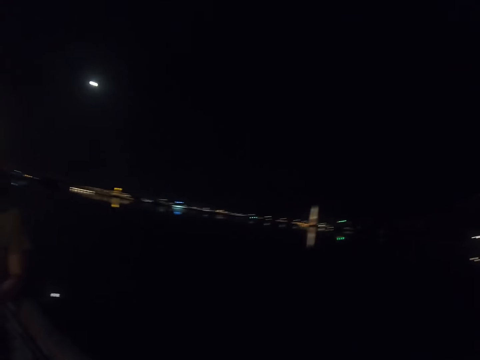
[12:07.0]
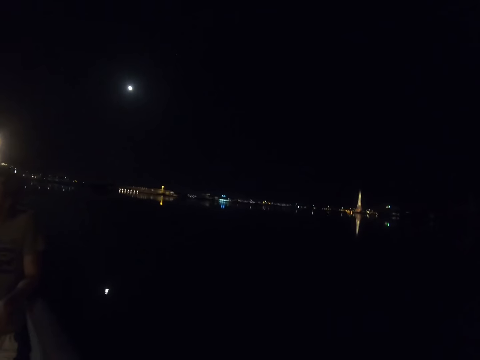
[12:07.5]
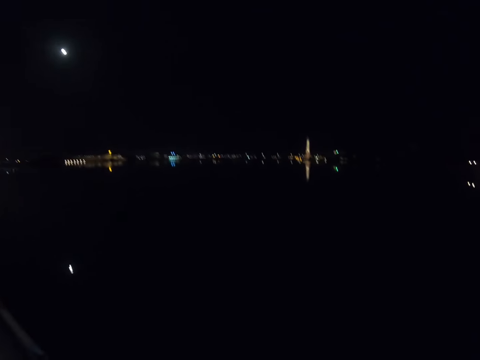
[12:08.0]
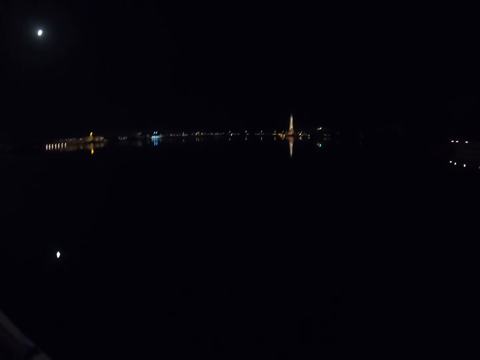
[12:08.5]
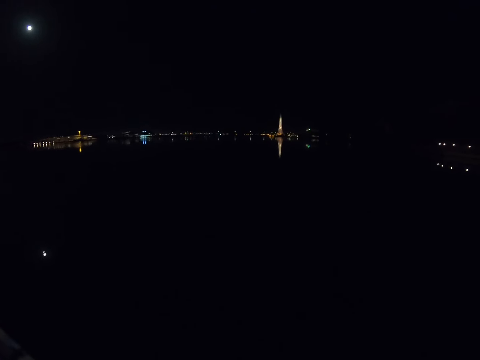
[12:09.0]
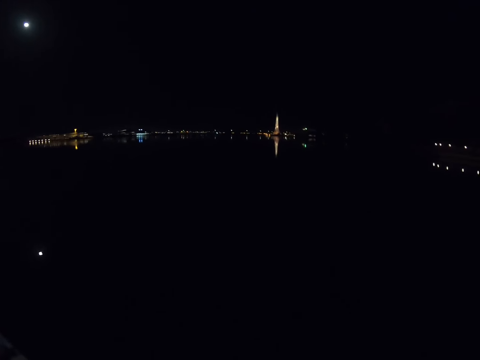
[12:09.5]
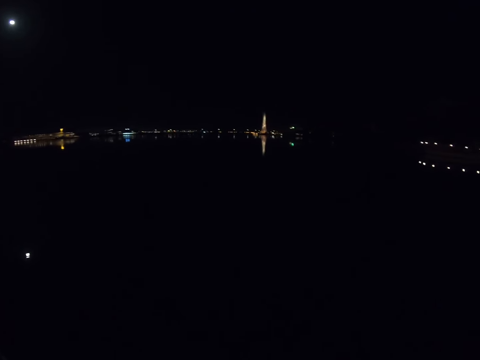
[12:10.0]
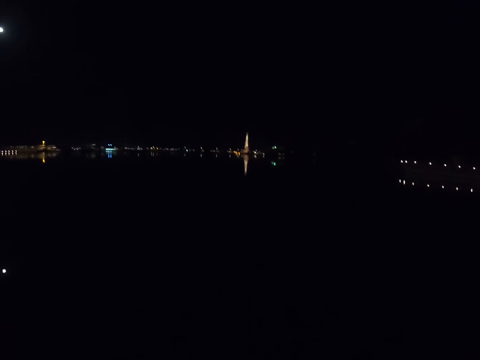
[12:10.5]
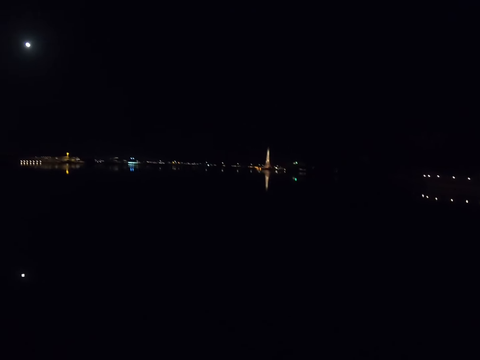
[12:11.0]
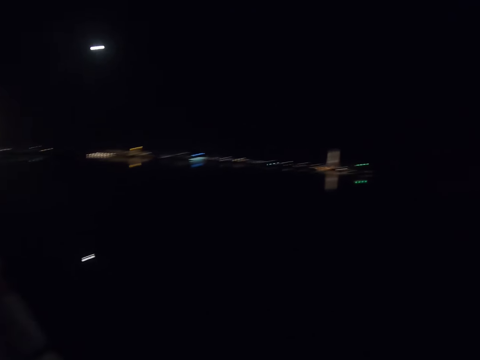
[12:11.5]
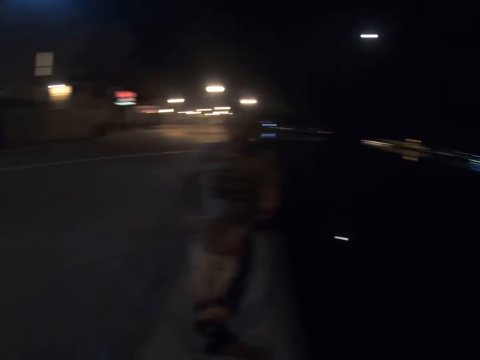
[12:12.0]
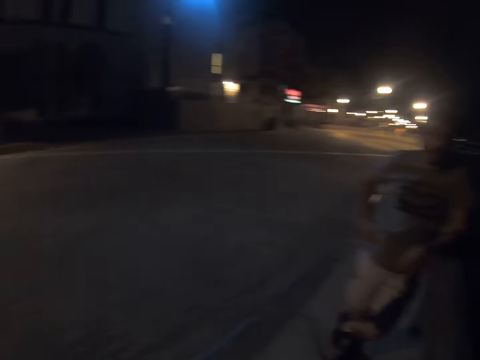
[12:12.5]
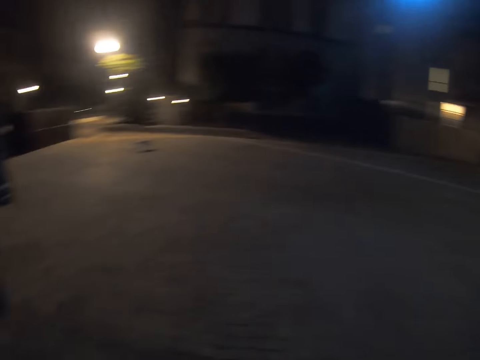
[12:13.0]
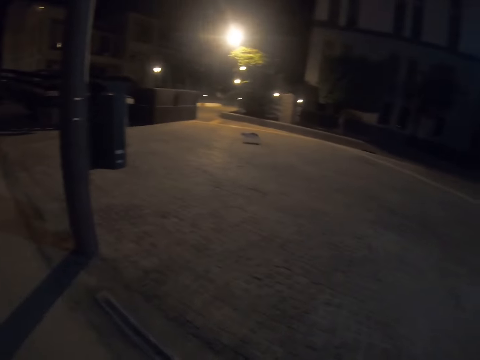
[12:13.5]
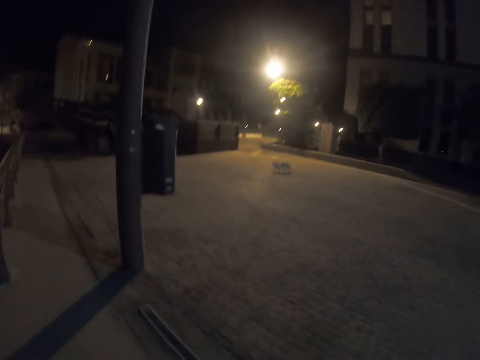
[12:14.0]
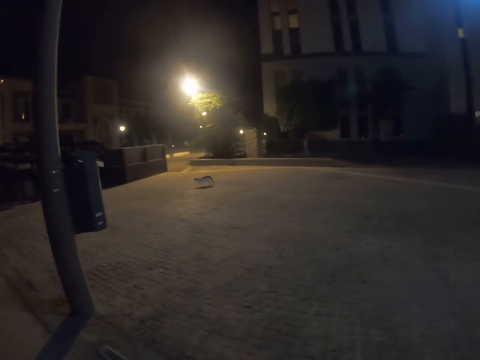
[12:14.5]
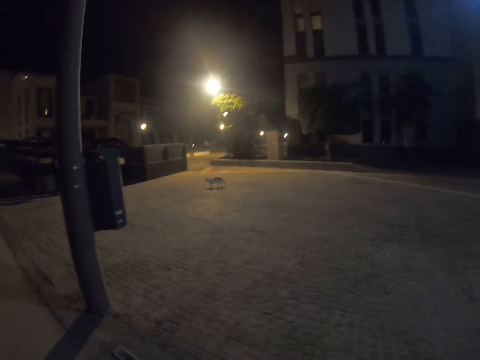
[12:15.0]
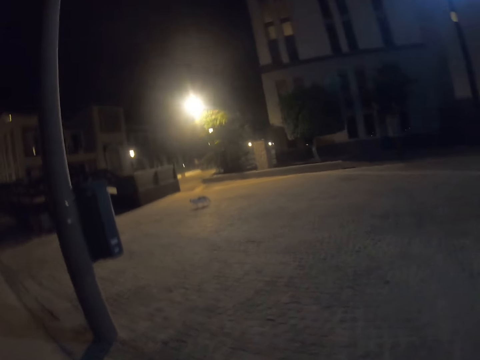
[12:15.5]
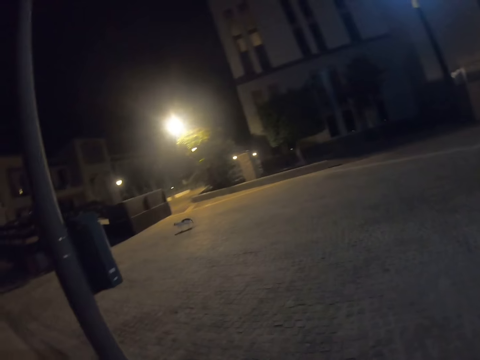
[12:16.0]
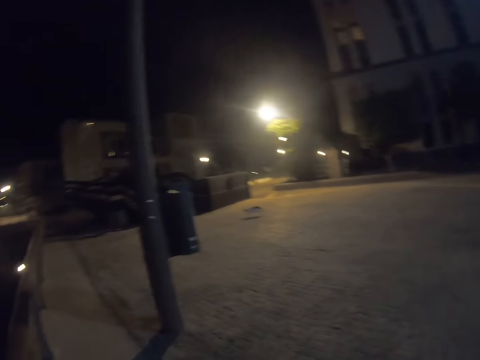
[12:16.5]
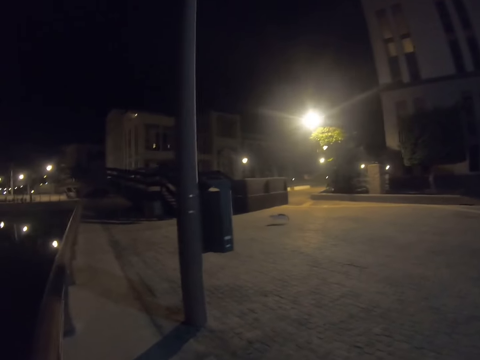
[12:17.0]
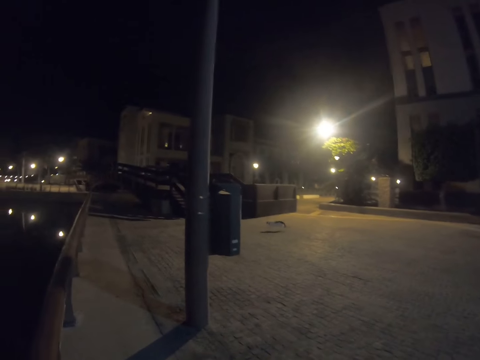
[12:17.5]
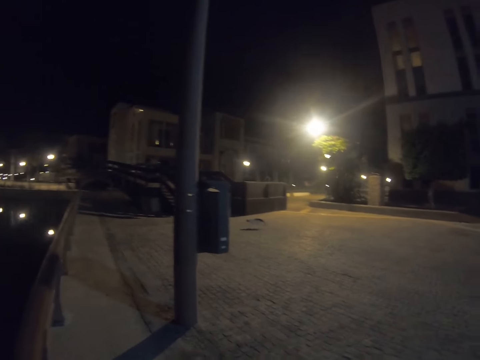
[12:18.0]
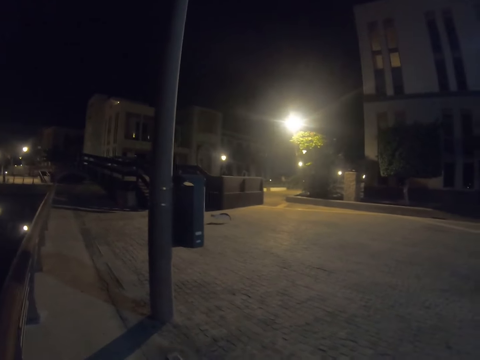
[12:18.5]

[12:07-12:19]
The camera wearer stops next to the fence. They move to the ocean view. They gaze at the ocean. They turn around. They gaze at a cat.

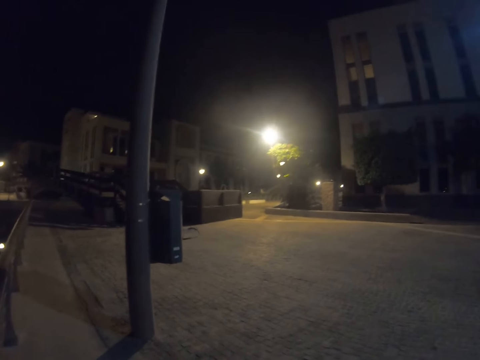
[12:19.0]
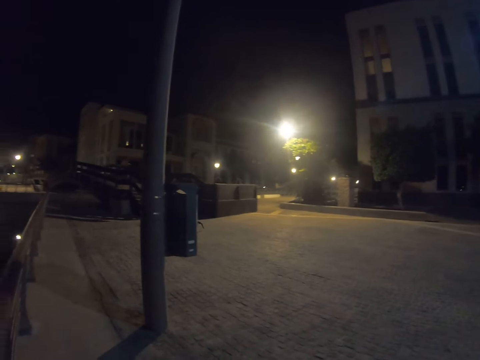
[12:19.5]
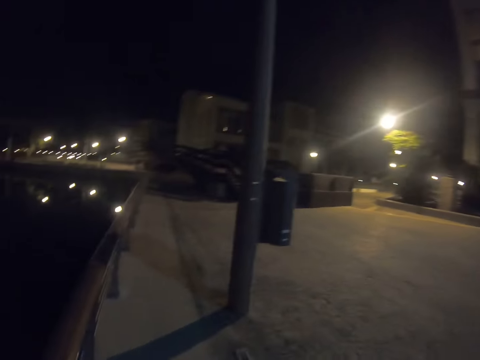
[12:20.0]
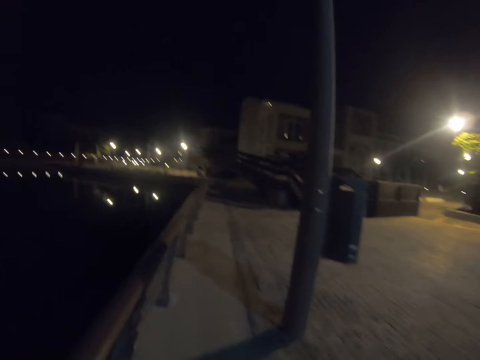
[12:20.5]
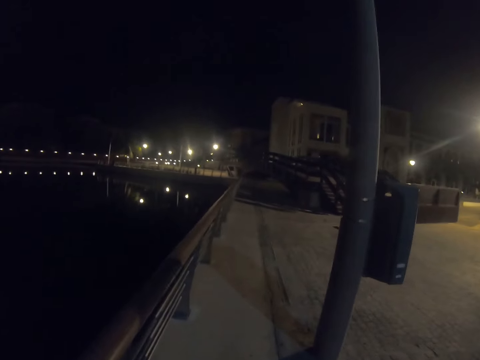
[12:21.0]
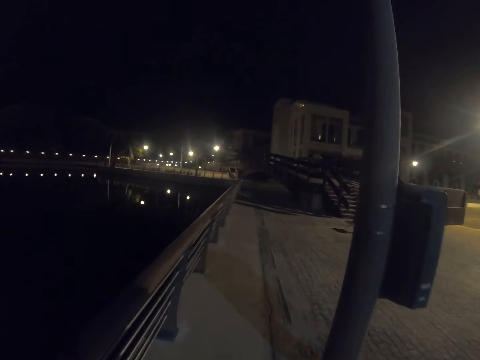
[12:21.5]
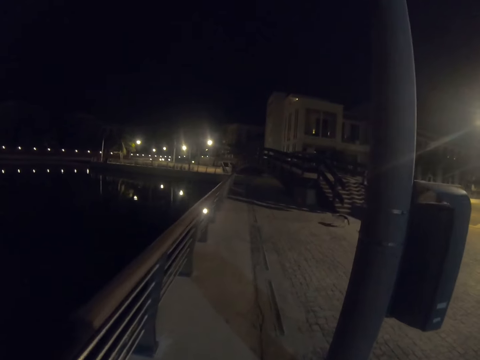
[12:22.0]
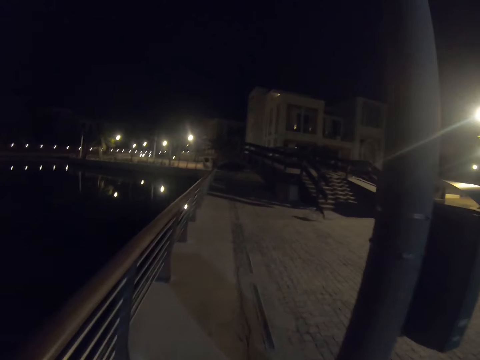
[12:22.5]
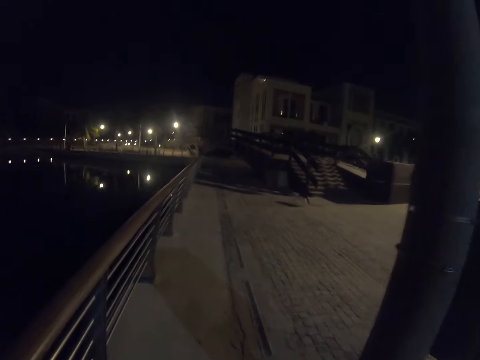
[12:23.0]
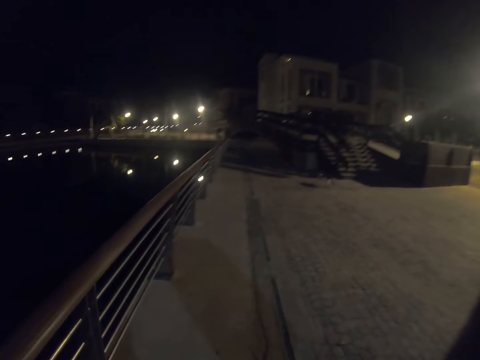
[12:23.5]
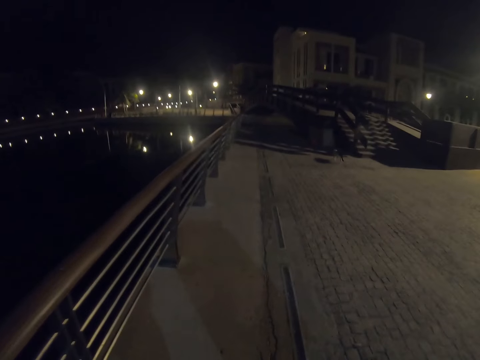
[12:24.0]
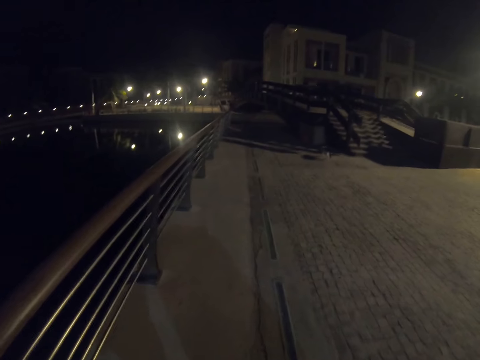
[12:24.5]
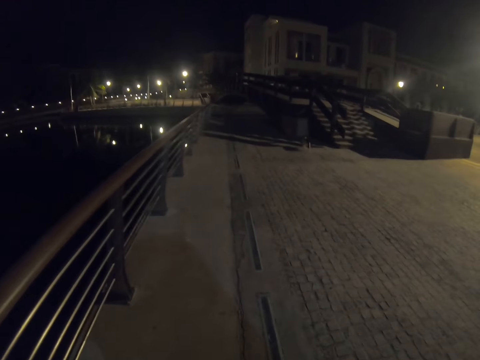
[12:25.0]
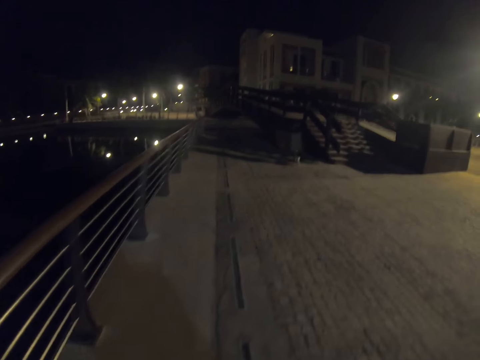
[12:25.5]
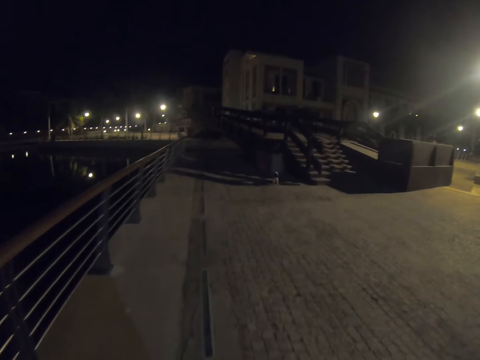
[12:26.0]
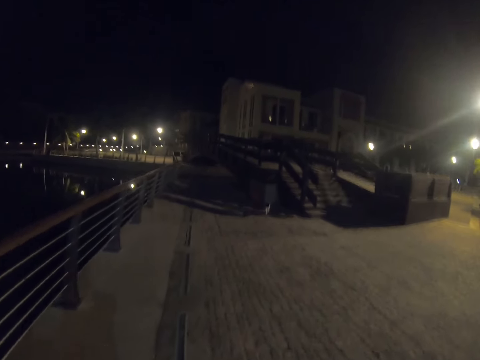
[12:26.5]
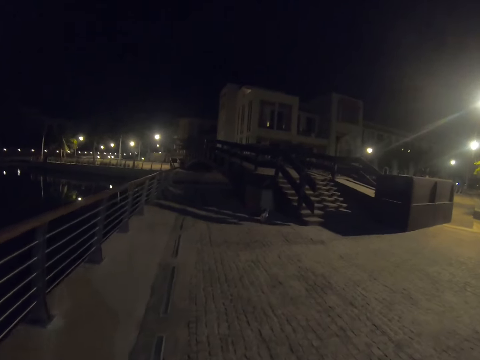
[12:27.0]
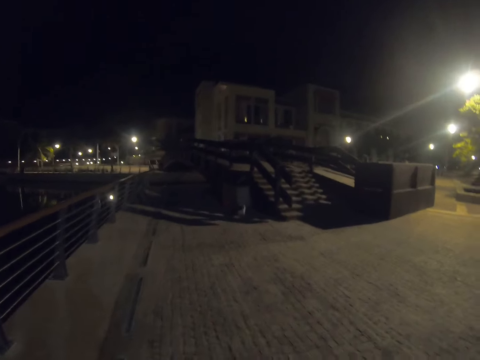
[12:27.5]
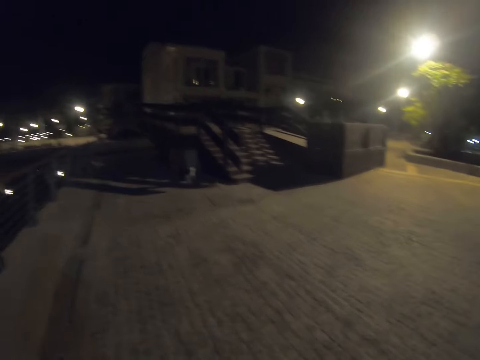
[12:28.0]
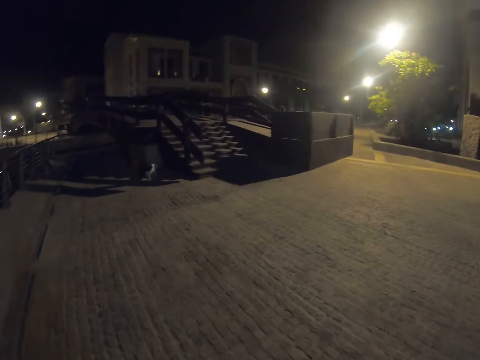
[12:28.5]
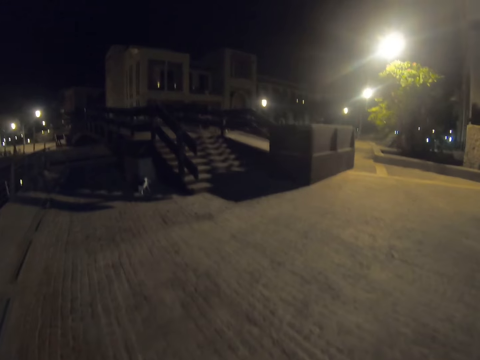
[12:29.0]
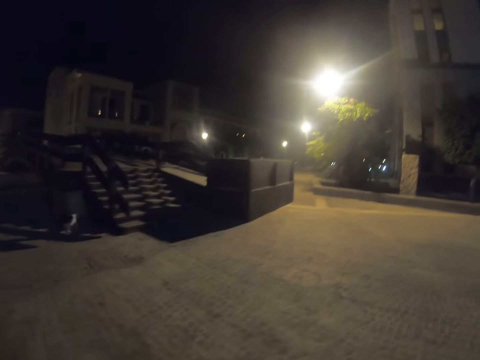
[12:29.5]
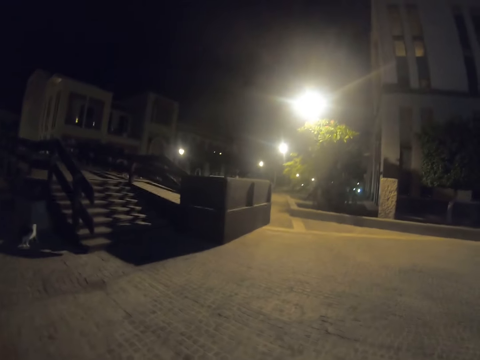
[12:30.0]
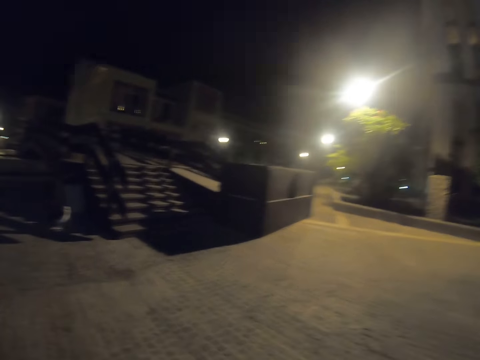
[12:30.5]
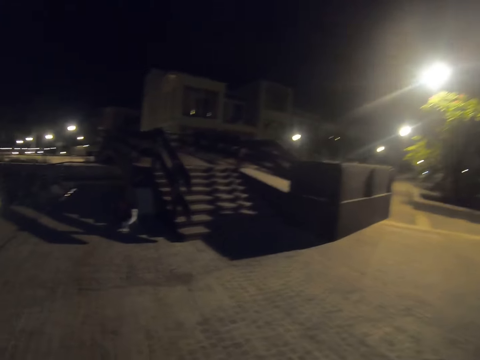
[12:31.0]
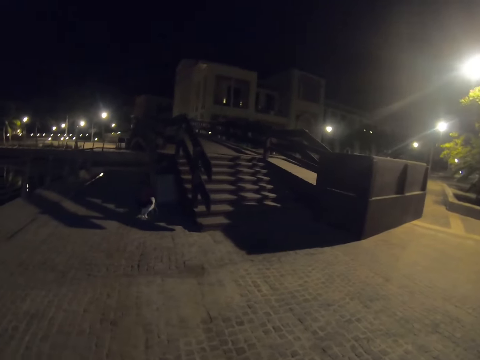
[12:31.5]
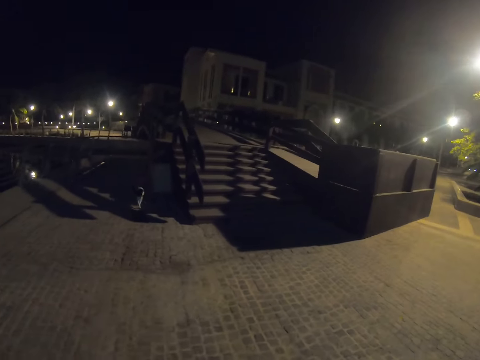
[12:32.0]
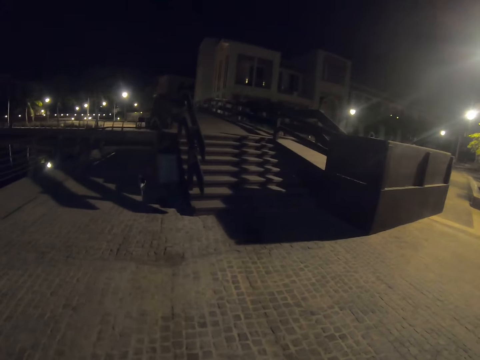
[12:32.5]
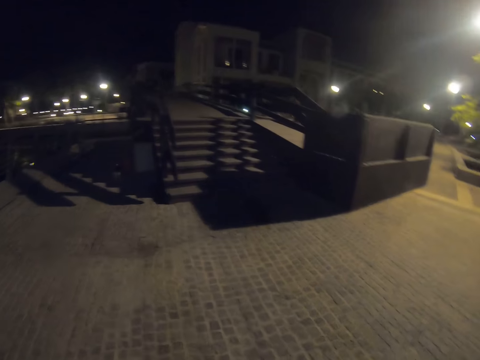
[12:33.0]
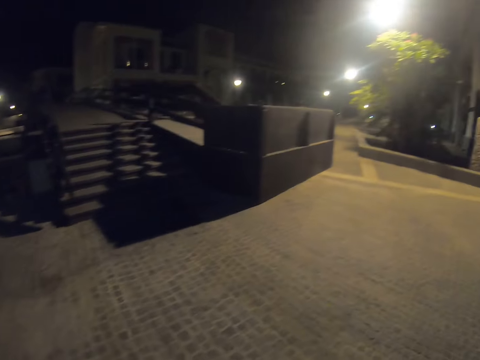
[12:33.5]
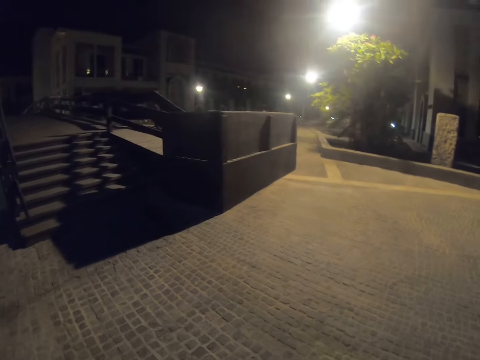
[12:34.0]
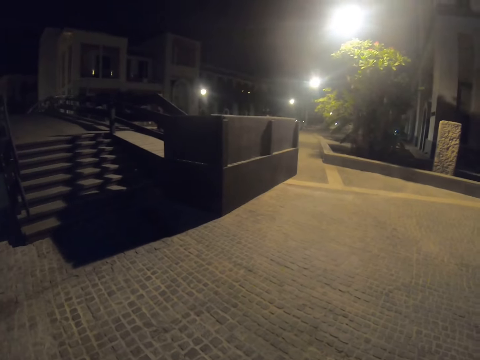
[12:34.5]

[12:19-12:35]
The camera wearer walks towards the cat. A man stops. The camera wearer stops.
